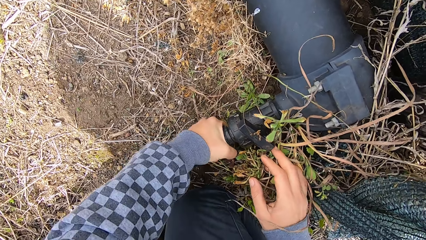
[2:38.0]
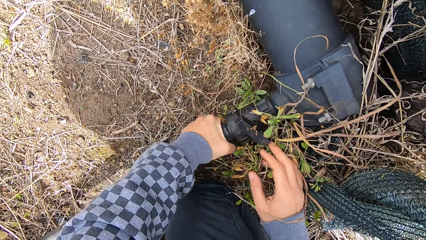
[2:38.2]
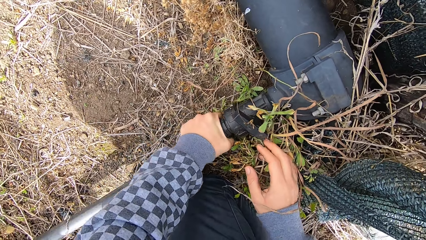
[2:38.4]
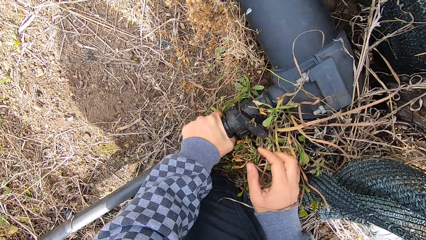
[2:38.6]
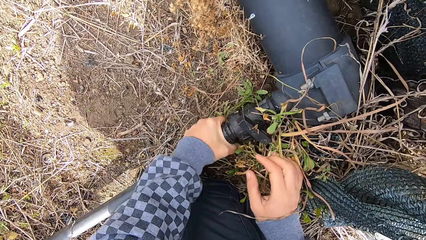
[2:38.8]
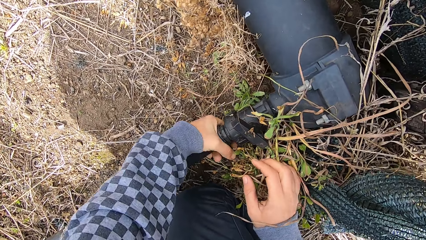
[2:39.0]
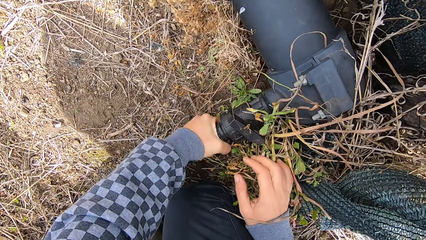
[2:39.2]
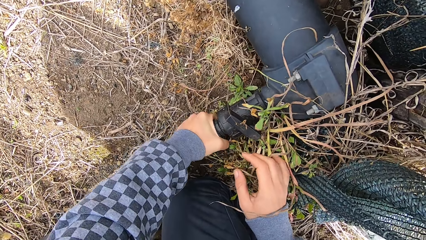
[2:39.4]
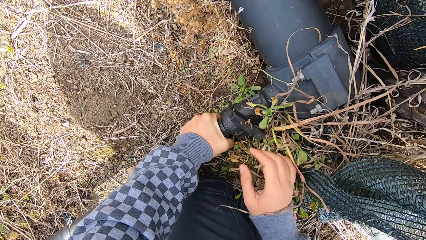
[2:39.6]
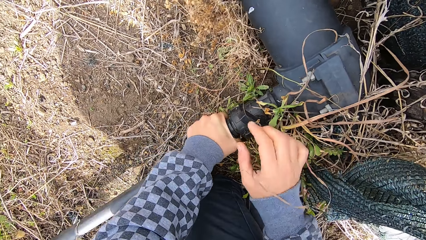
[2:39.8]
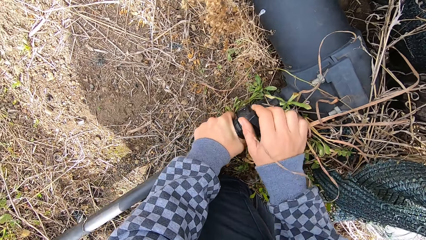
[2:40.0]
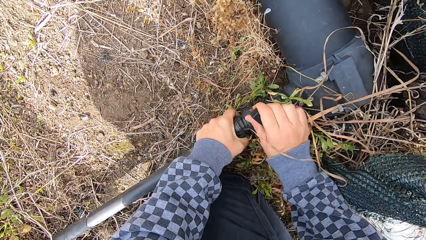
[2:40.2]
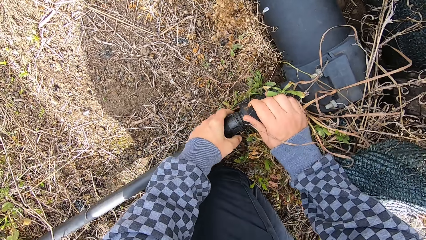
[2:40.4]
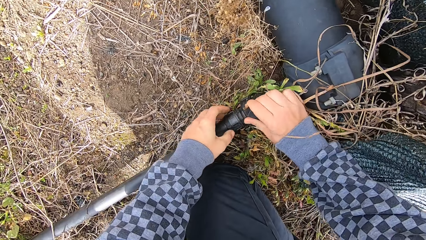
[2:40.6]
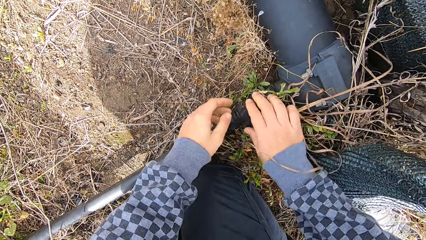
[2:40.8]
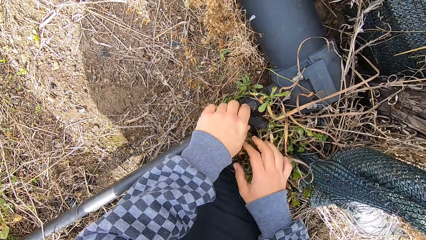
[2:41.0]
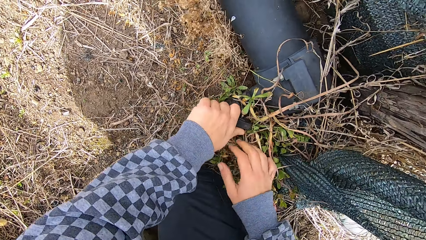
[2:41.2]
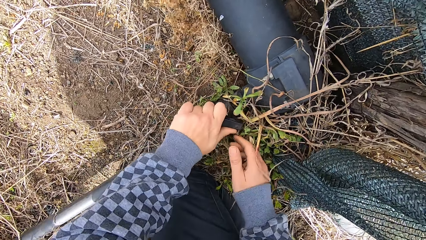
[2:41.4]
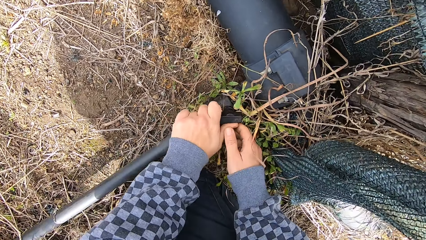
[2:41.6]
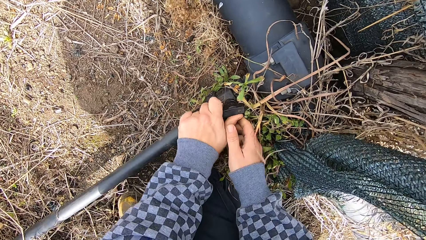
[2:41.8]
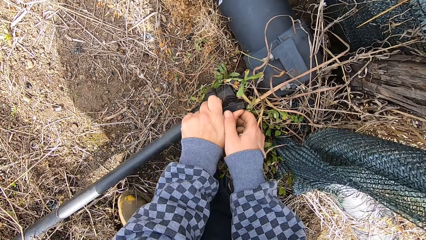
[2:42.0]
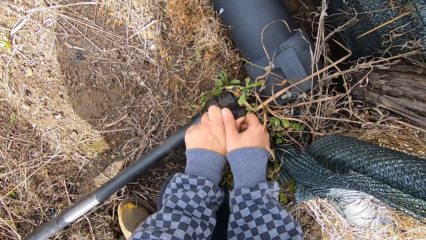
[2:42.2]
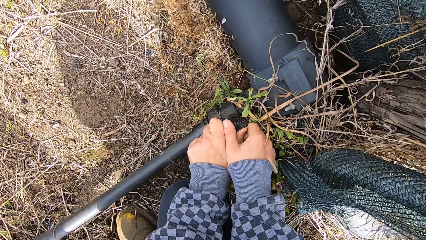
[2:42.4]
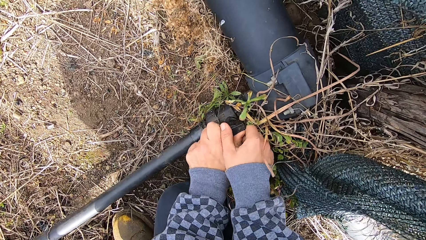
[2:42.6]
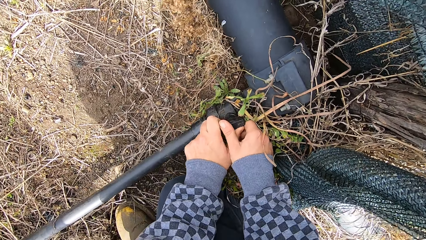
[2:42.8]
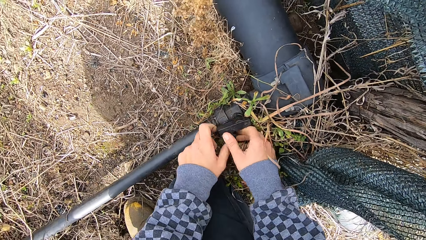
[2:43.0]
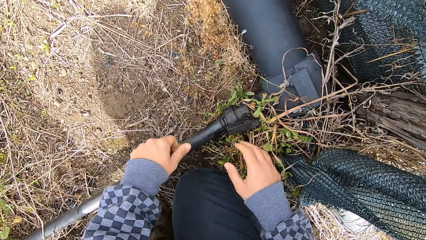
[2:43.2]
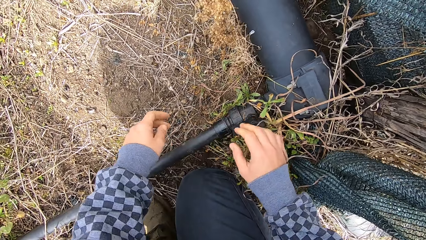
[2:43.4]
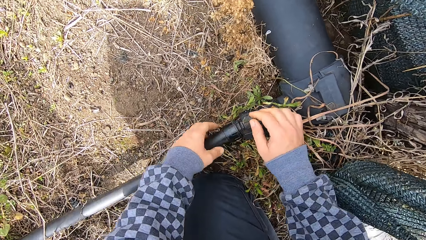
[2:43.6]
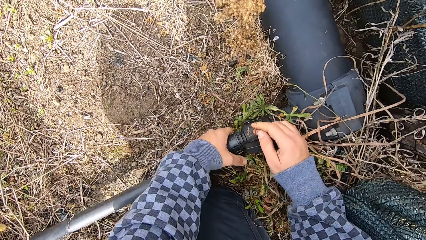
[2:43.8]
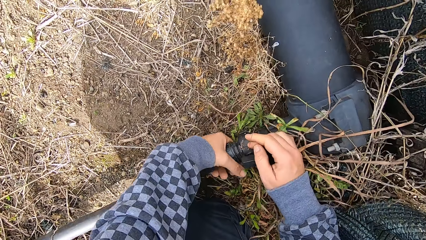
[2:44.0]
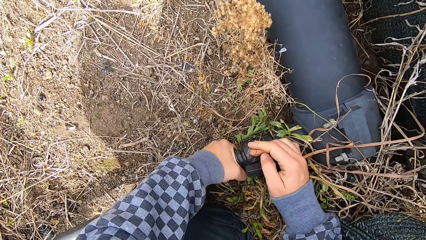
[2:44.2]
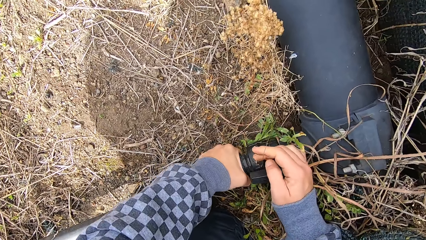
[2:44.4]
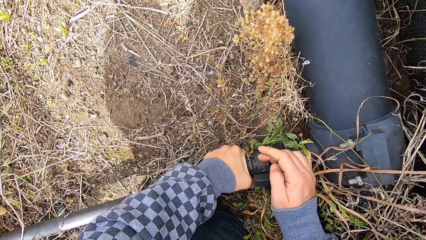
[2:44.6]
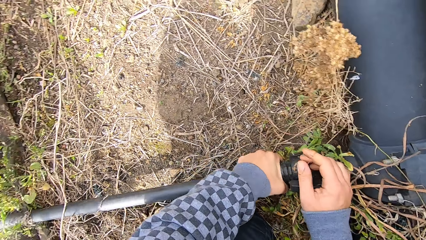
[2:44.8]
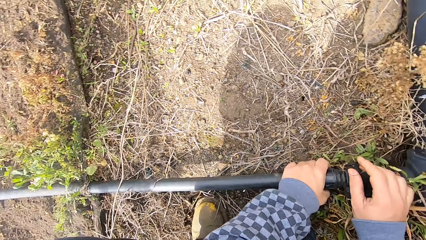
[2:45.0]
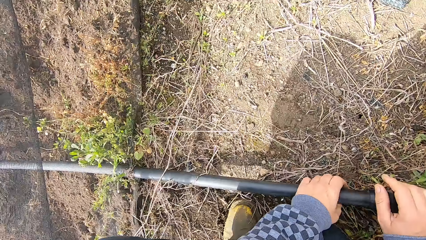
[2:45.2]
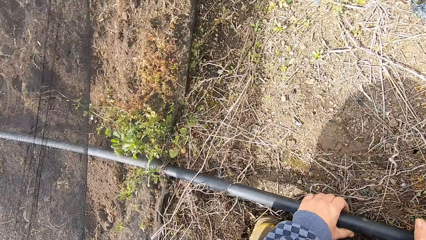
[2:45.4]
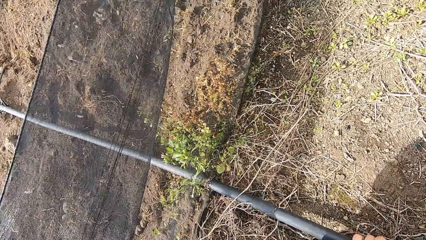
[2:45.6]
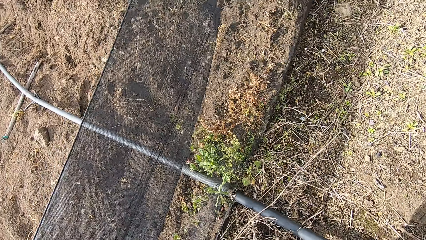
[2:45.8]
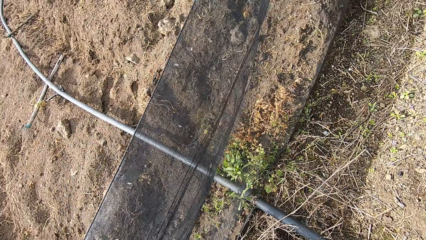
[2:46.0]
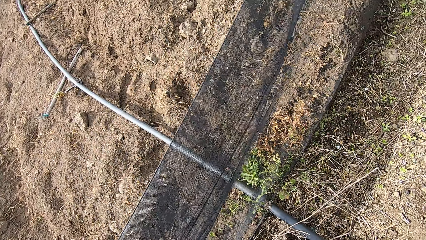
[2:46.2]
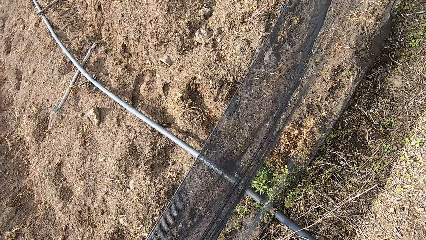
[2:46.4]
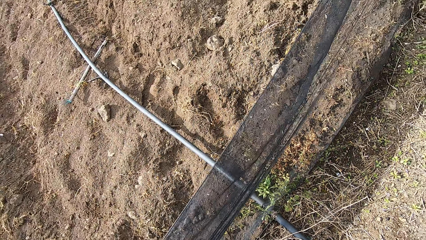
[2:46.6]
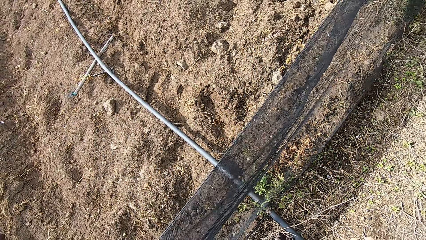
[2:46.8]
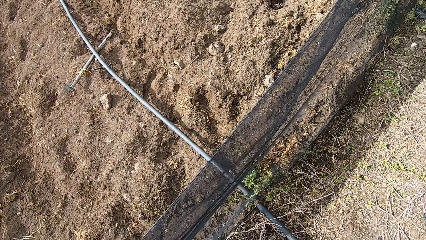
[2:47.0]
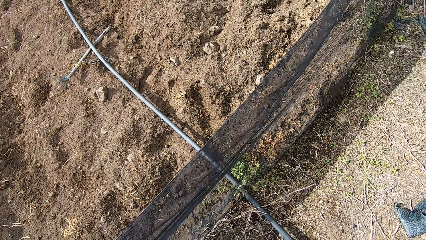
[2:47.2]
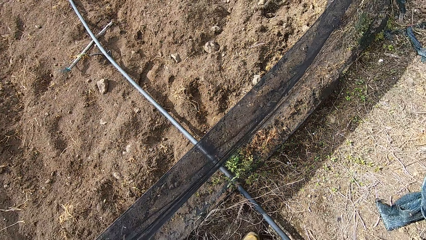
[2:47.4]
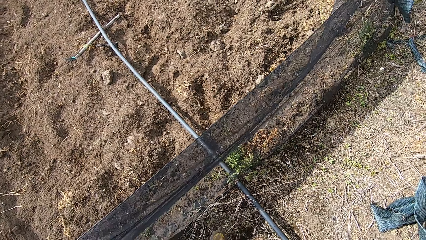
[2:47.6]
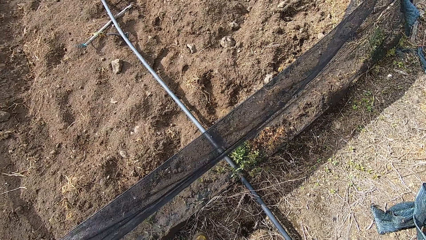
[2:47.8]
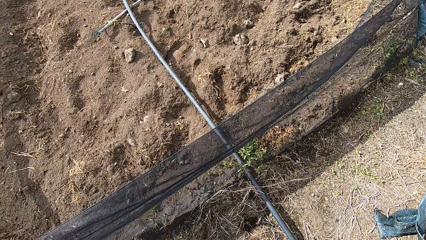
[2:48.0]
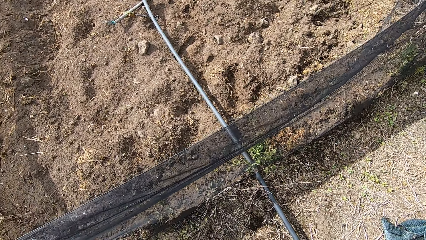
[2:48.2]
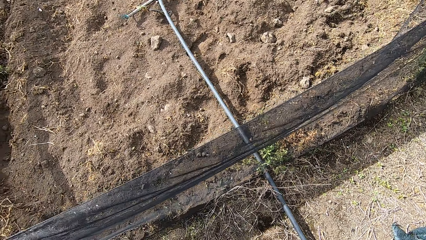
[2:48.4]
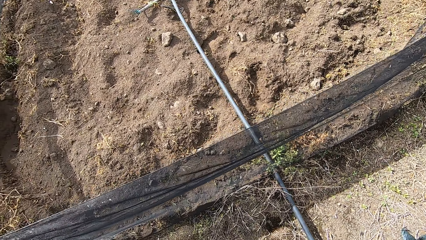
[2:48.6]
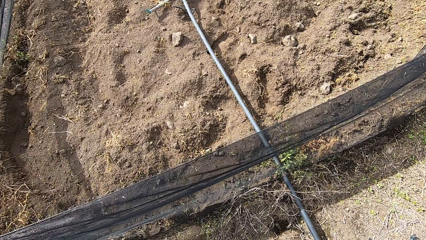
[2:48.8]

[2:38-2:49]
The camera wearer holds a lock. They fix the first pipe to the second pipe with both hands. They tighten the lock and tighten the pipe.
